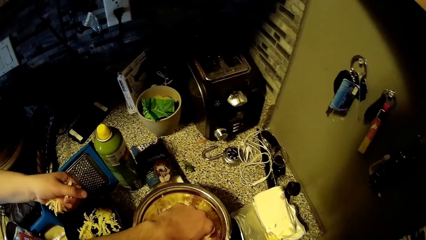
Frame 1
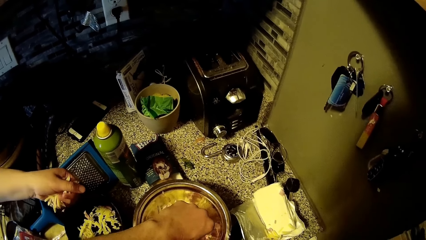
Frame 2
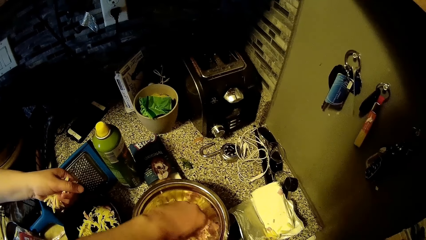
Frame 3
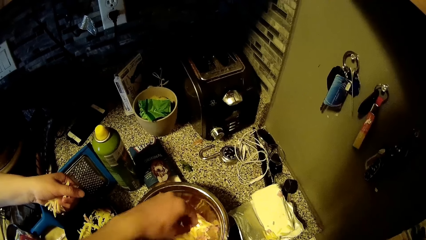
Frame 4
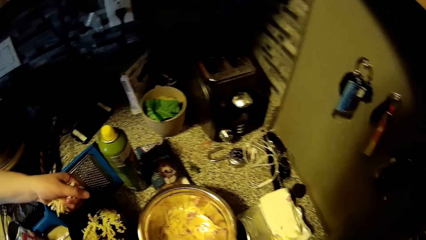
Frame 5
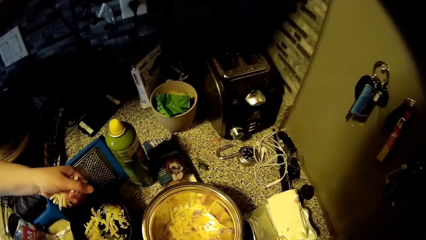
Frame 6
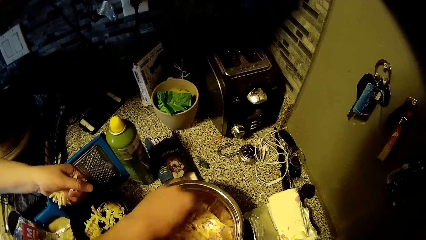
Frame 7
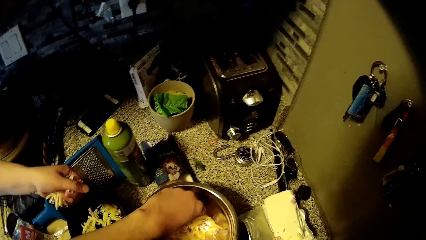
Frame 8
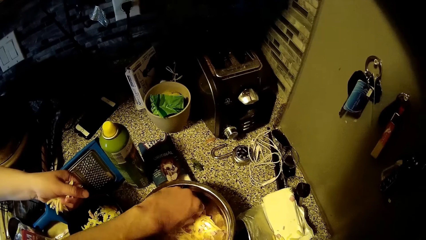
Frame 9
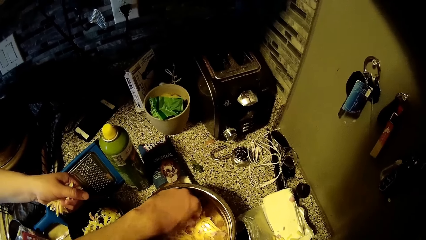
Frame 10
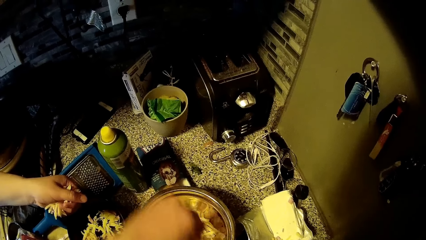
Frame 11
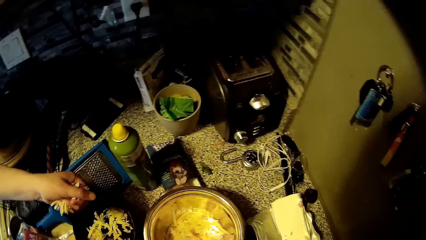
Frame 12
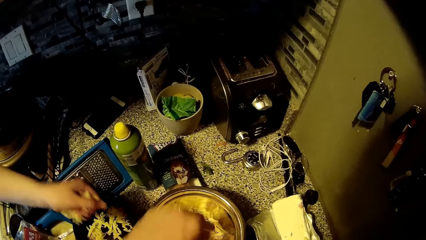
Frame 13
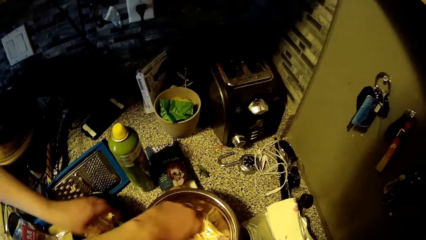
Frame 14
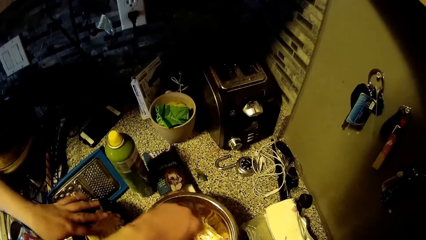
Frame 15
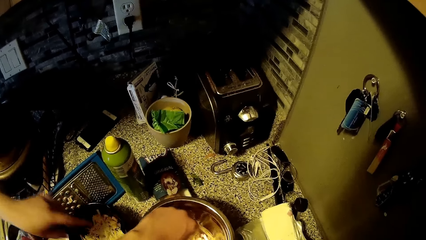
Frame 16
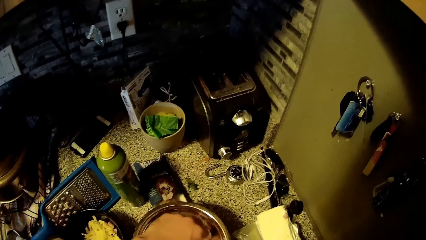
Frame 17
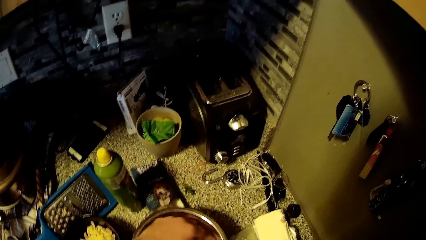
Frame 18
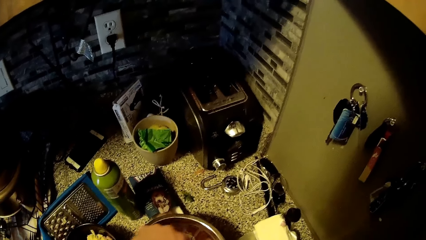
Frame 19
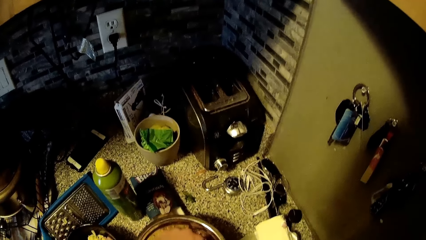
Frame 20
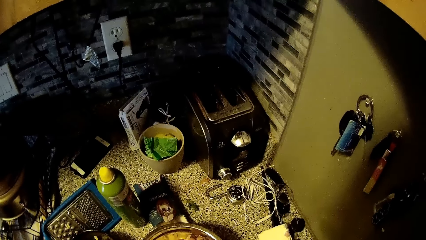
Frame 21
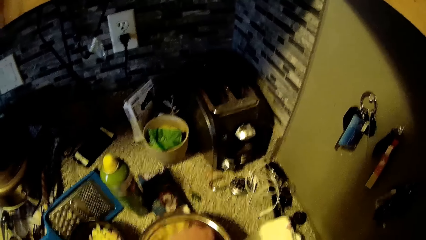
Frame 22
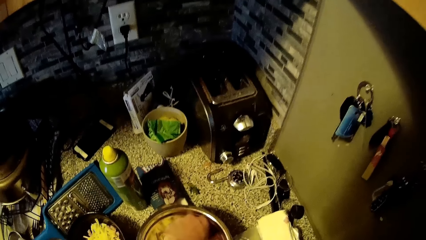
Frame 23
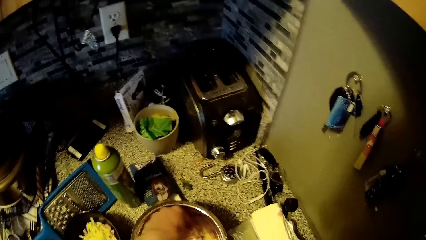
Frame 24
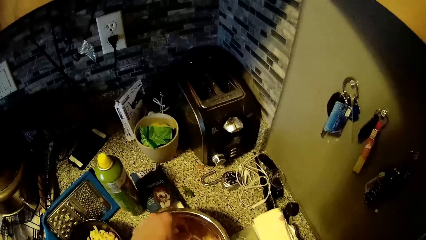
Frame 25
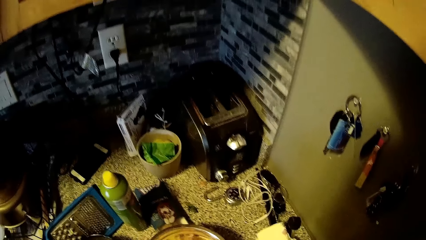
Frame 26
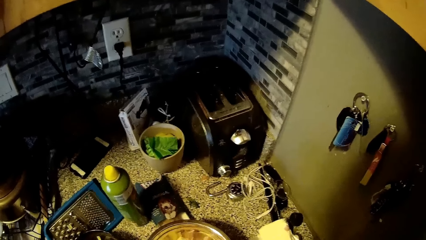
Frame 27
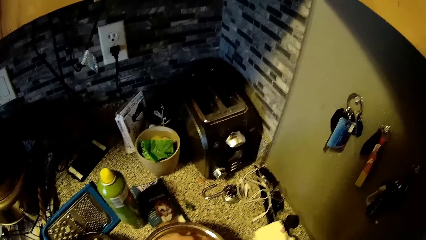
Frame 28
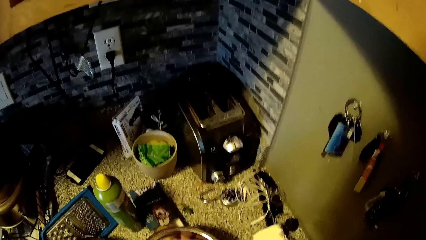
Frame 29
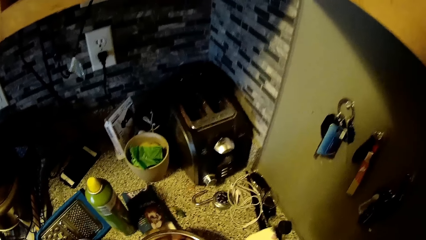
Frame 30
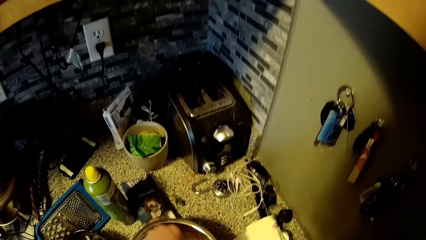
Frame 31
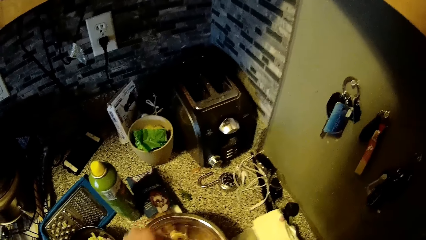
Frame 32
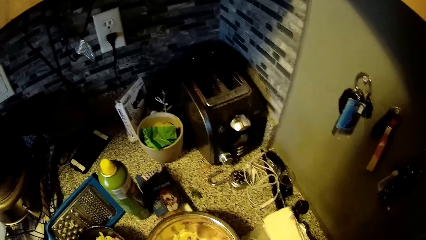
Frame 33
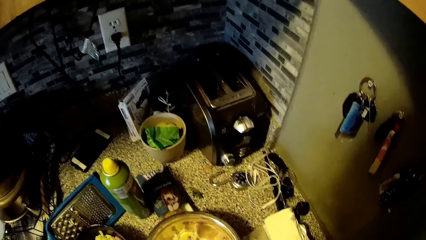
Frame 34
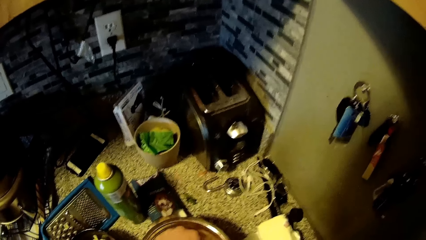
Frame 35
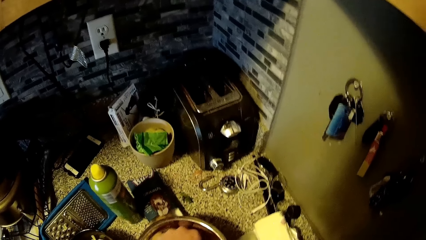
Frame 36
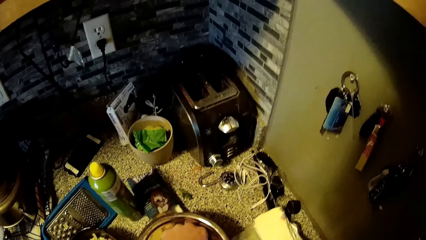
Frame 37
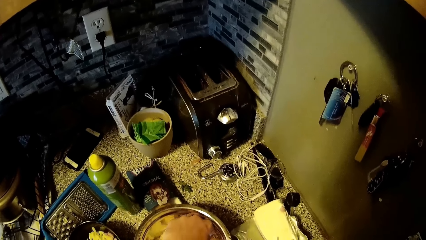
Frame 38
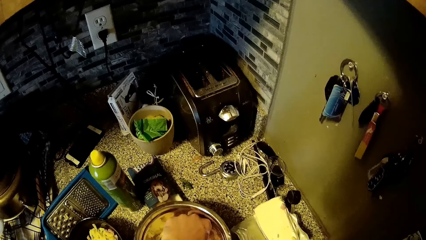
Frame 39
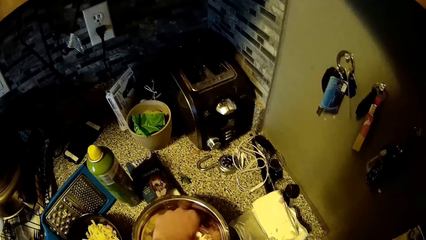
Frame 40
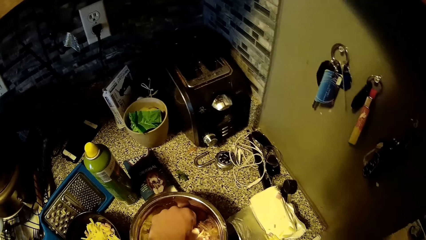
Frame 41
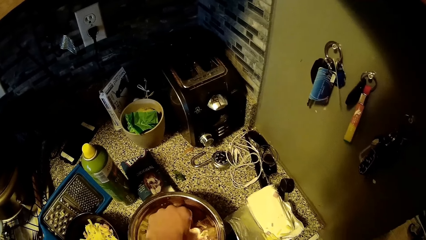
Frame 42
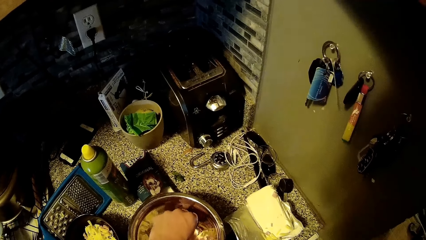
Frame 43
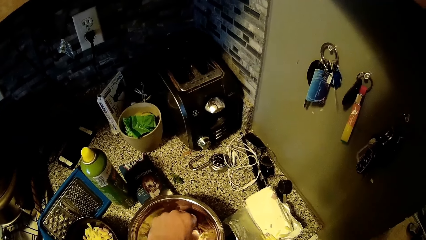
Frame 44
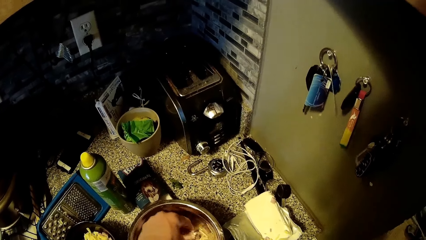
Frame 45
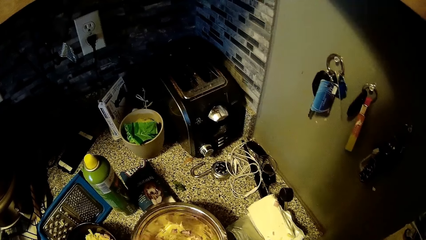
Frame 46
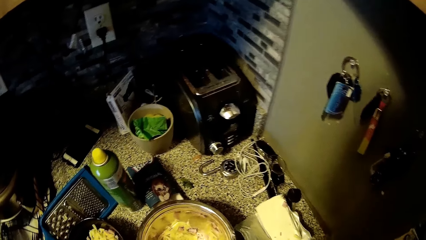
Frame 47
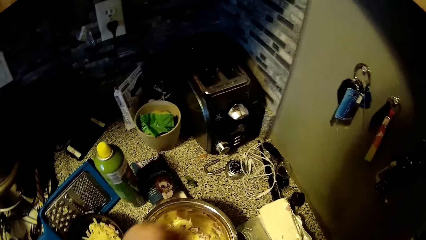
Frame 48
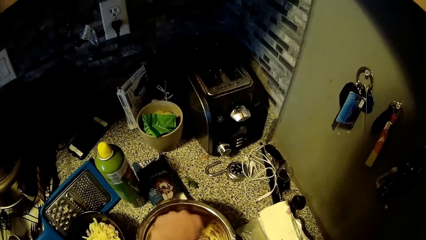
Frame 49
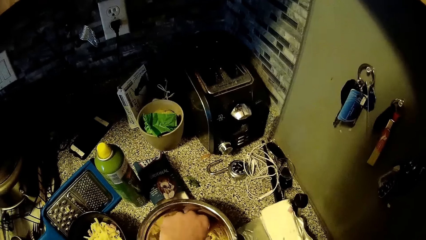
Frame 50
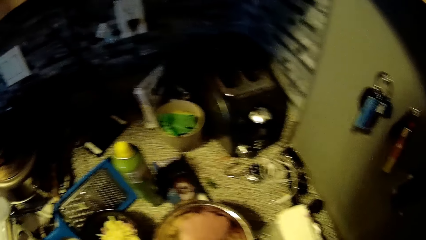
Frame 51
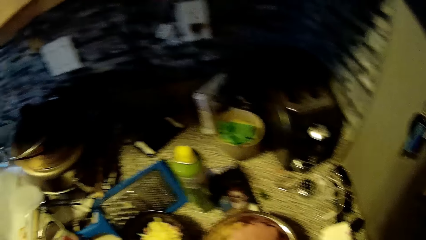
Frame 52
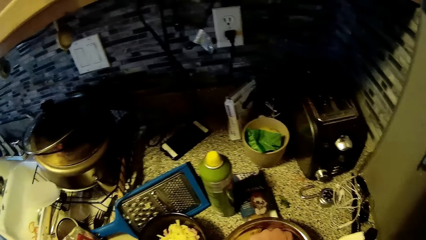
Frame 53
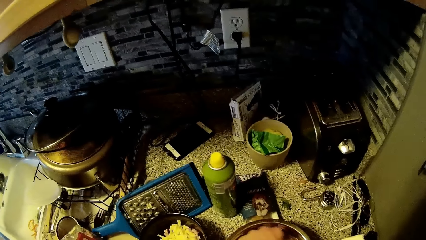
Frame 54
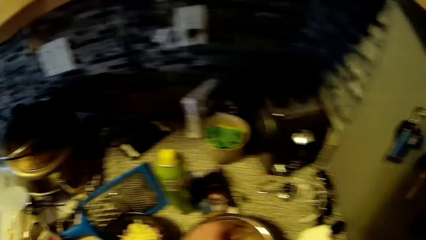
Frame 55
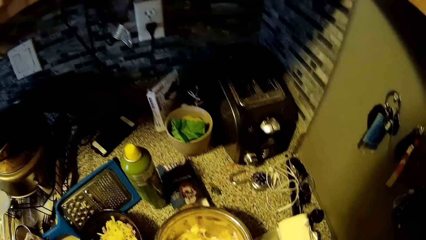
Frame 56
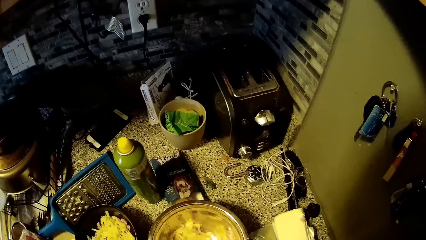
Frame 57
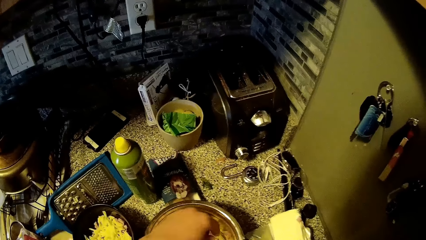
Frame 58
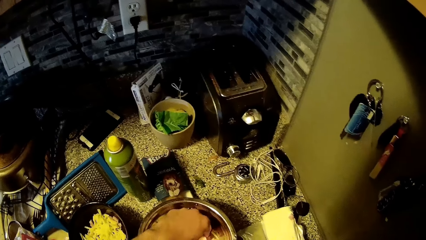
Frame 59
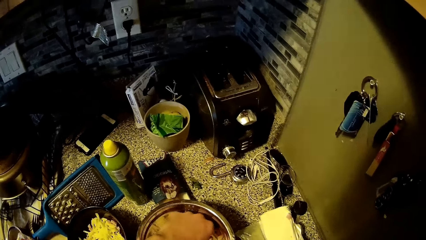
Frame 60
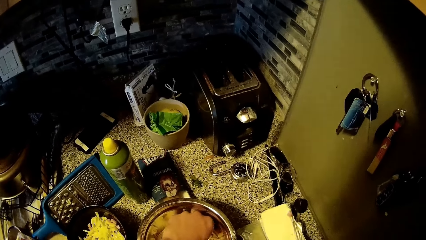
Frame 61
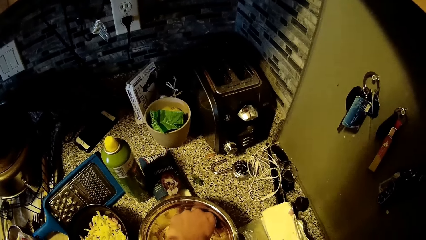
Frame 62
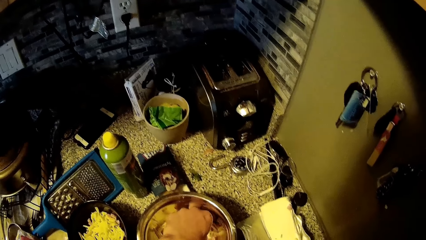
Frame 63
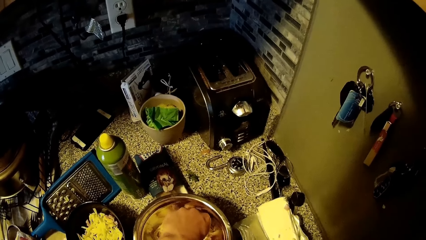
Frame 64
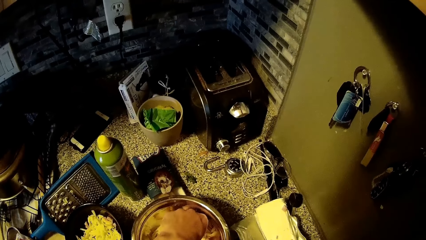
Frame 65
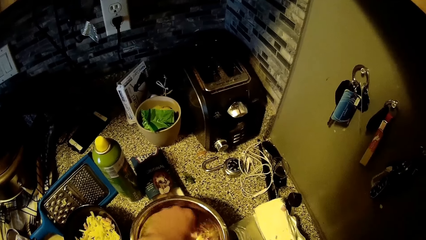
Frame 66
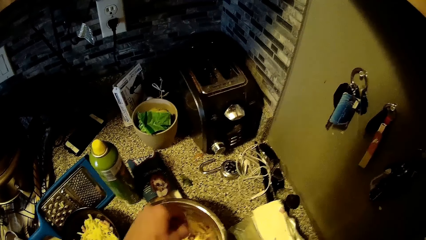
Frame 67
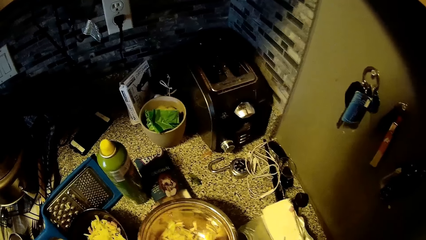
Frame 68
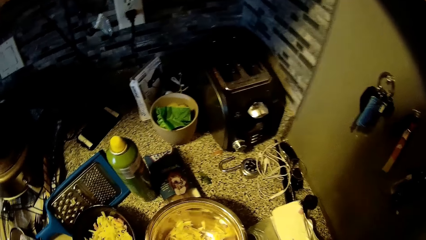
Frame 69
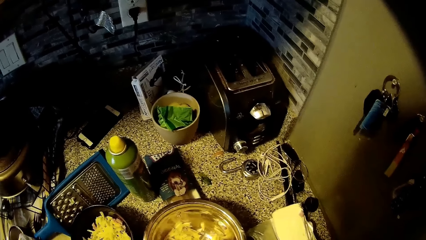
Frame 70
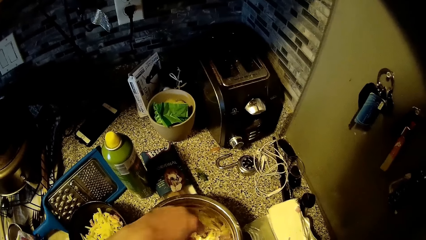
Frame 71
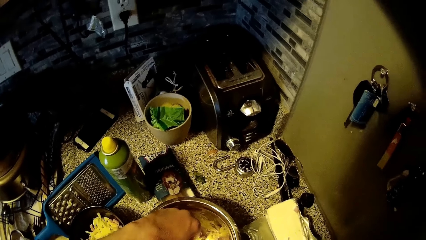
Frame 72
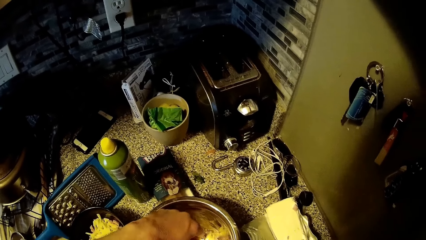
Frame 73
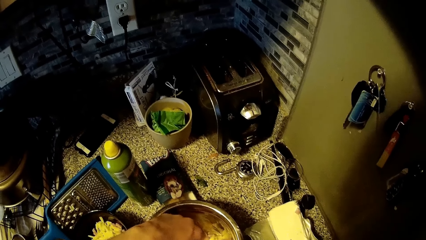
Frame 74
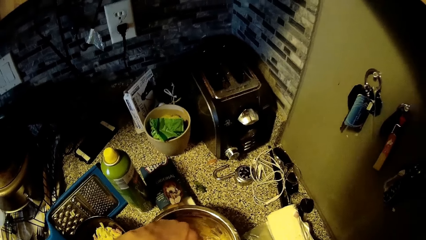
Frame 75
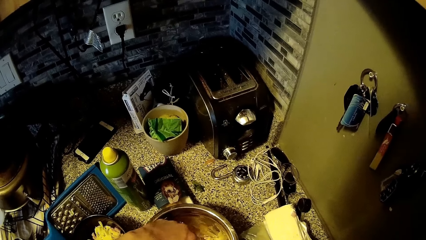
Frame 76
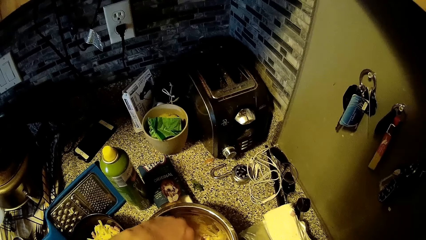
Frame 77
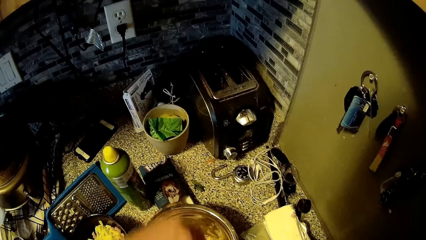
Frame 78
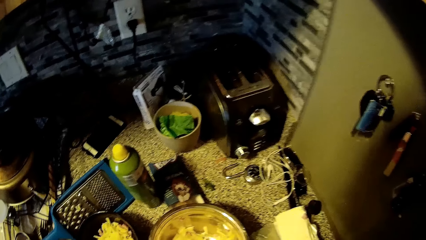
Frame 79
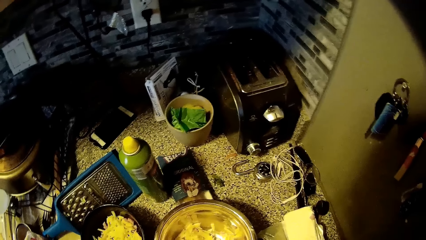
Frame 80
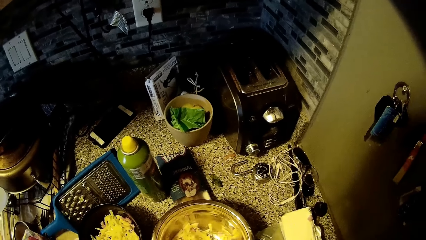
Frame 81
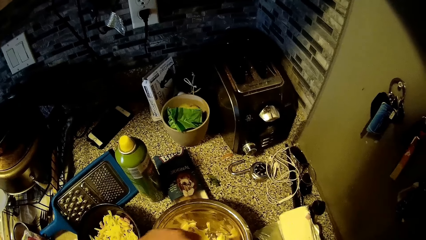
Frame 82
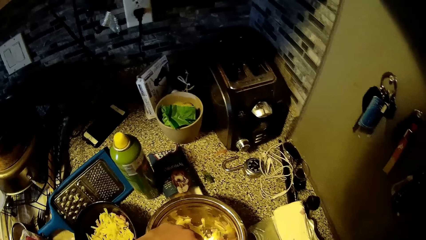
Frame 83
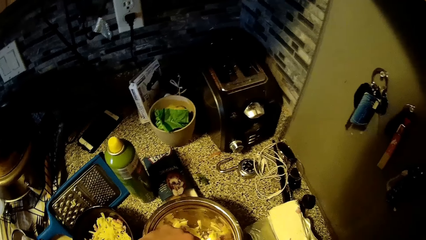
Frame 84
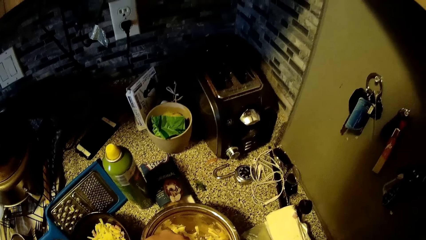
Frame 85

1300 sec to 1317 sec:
The camera wearer converses with a woman. The woman drops the chopped-potato chips in the black plate on the kitchen countertop with her right hand. The camera wearer picks something. They converse with the woman. They pick something.
